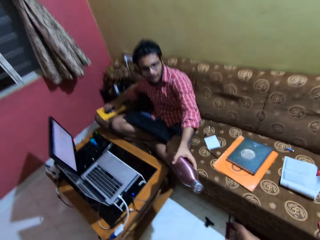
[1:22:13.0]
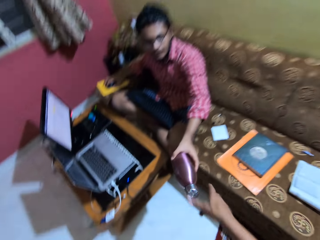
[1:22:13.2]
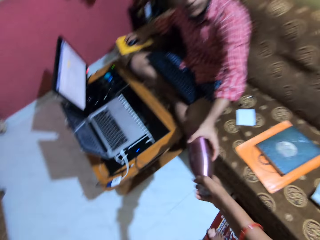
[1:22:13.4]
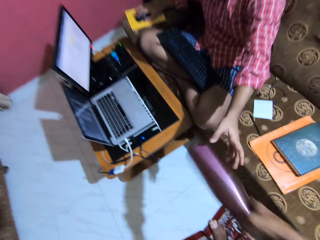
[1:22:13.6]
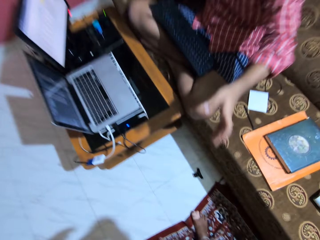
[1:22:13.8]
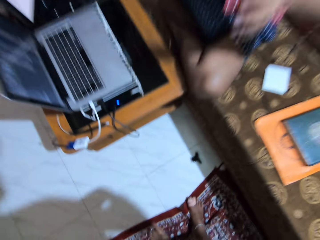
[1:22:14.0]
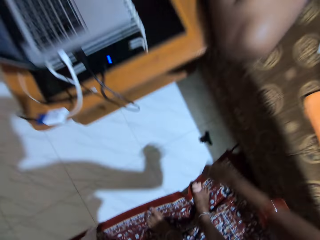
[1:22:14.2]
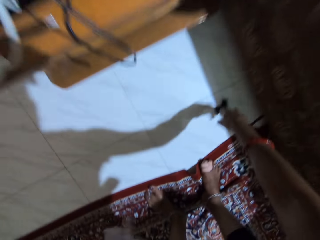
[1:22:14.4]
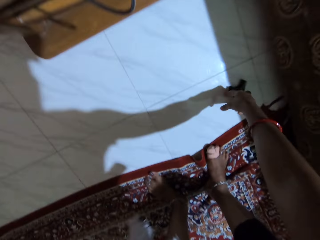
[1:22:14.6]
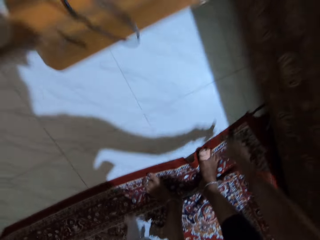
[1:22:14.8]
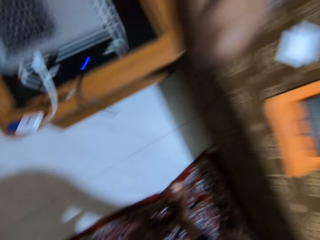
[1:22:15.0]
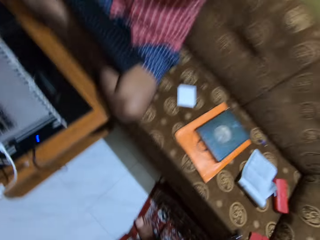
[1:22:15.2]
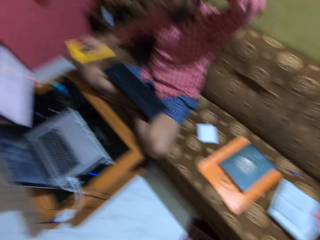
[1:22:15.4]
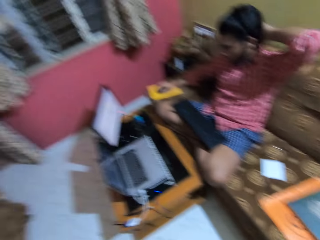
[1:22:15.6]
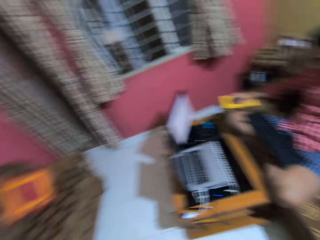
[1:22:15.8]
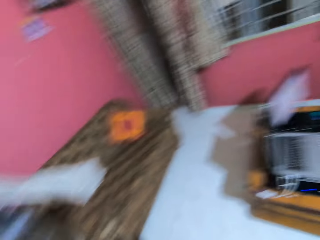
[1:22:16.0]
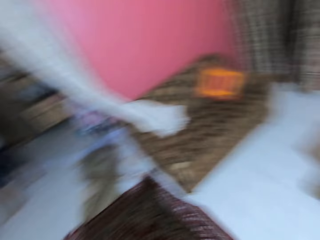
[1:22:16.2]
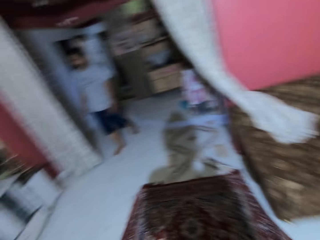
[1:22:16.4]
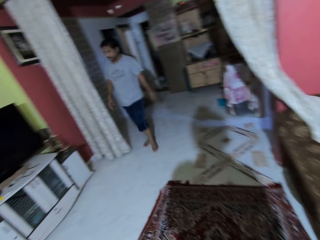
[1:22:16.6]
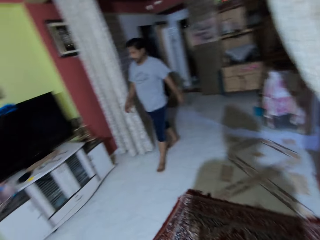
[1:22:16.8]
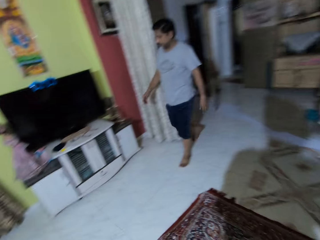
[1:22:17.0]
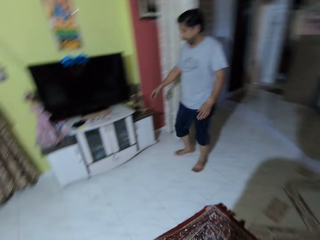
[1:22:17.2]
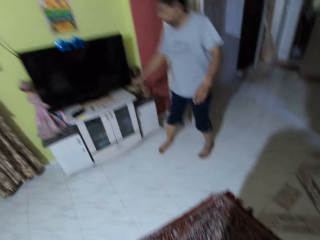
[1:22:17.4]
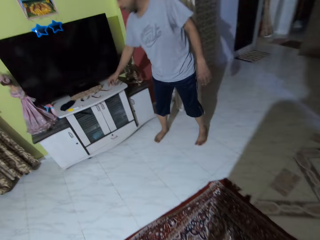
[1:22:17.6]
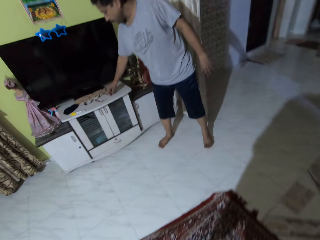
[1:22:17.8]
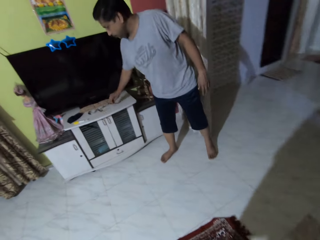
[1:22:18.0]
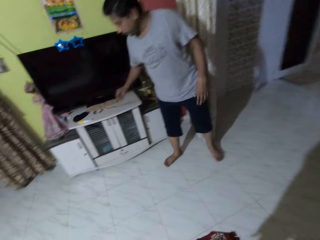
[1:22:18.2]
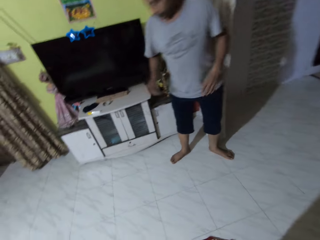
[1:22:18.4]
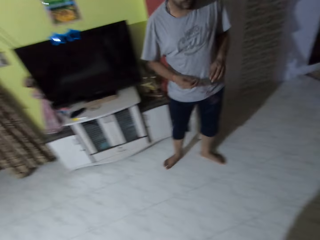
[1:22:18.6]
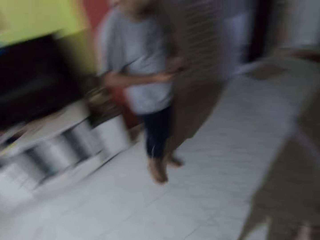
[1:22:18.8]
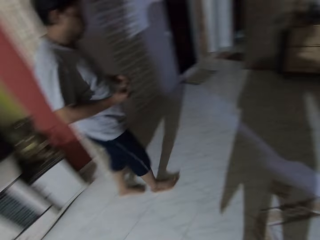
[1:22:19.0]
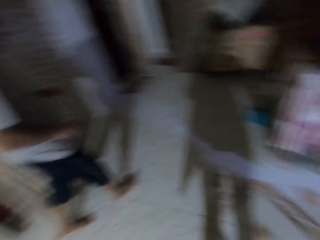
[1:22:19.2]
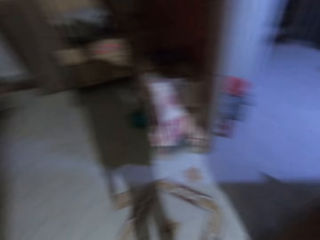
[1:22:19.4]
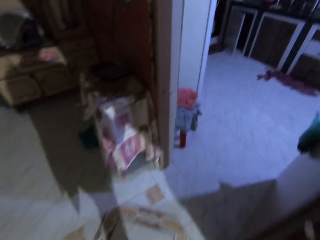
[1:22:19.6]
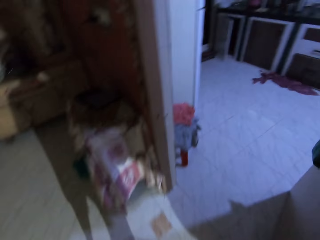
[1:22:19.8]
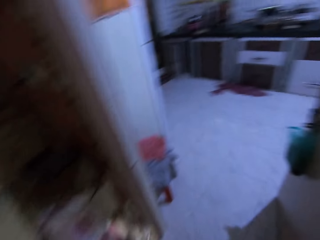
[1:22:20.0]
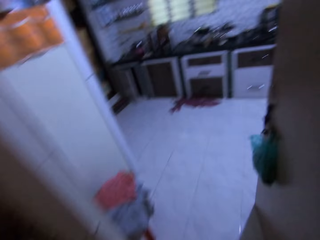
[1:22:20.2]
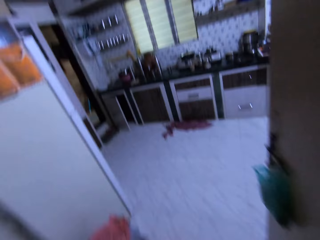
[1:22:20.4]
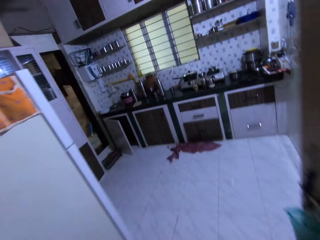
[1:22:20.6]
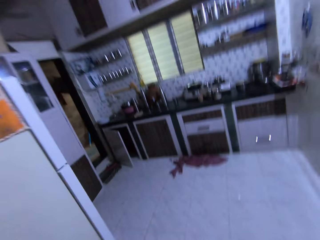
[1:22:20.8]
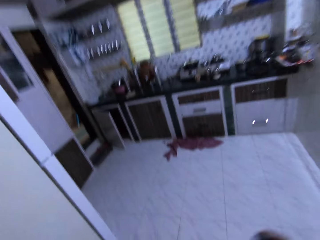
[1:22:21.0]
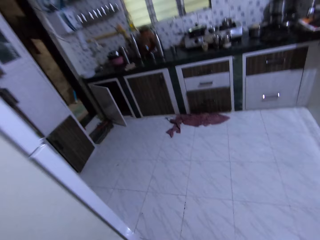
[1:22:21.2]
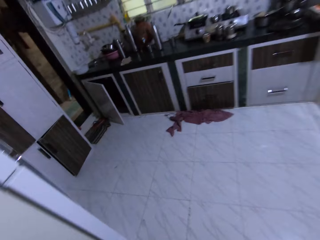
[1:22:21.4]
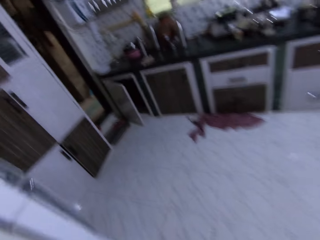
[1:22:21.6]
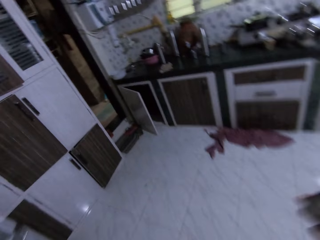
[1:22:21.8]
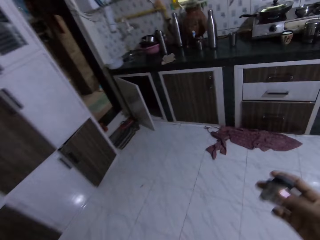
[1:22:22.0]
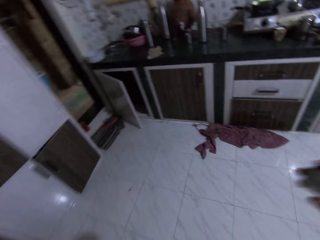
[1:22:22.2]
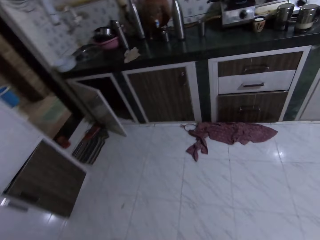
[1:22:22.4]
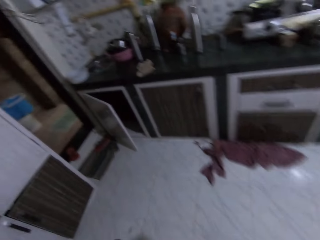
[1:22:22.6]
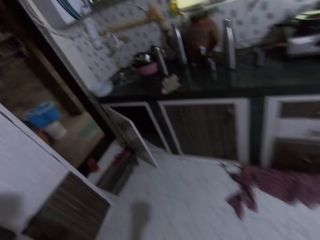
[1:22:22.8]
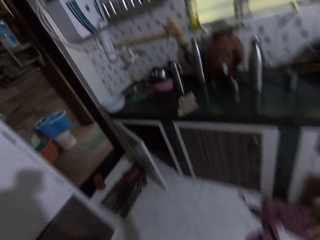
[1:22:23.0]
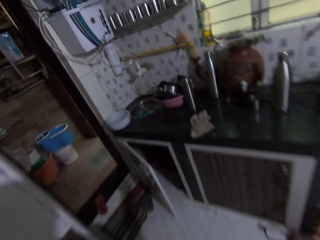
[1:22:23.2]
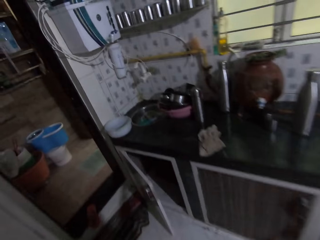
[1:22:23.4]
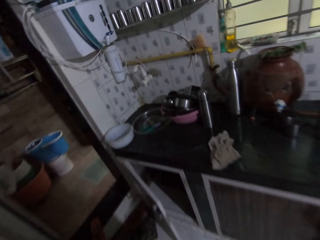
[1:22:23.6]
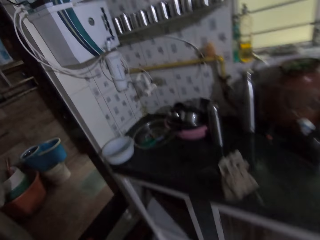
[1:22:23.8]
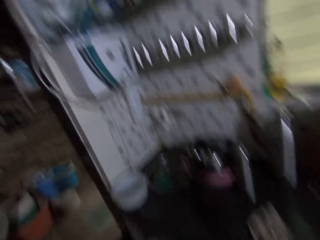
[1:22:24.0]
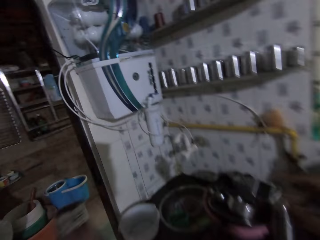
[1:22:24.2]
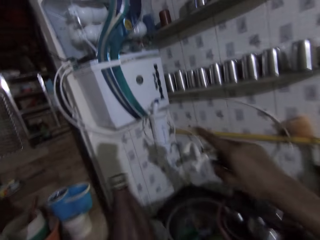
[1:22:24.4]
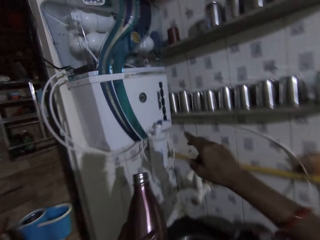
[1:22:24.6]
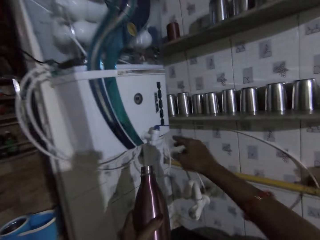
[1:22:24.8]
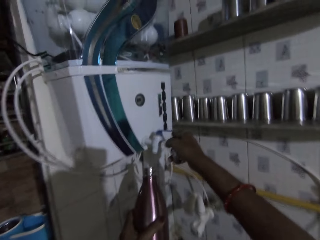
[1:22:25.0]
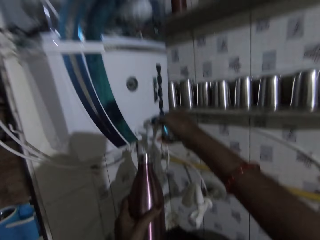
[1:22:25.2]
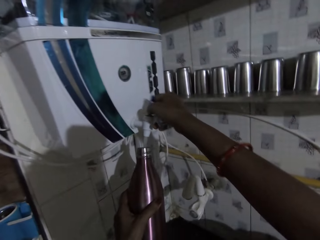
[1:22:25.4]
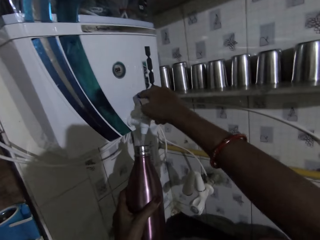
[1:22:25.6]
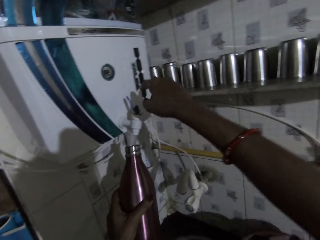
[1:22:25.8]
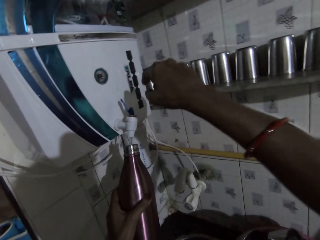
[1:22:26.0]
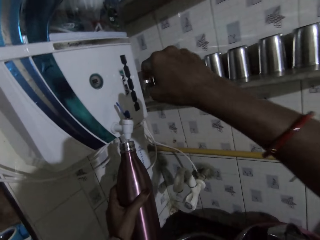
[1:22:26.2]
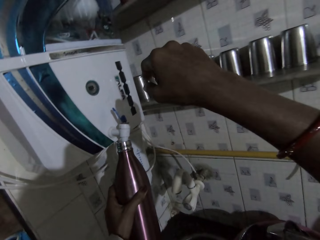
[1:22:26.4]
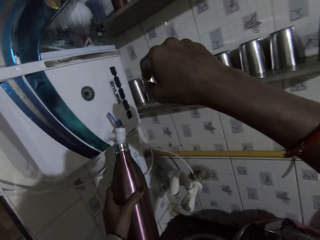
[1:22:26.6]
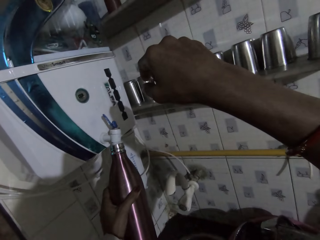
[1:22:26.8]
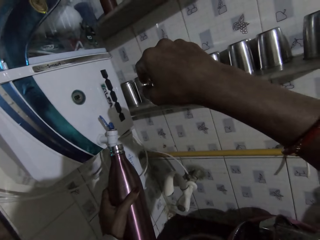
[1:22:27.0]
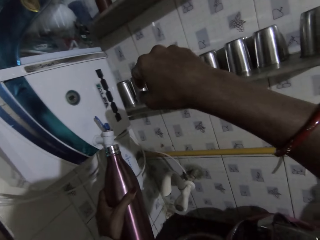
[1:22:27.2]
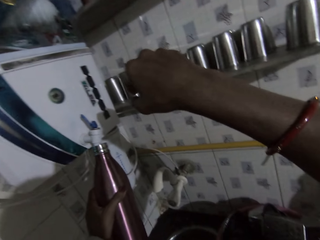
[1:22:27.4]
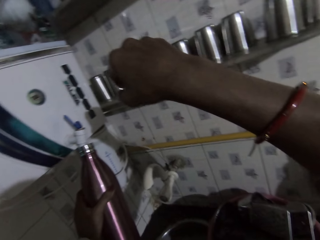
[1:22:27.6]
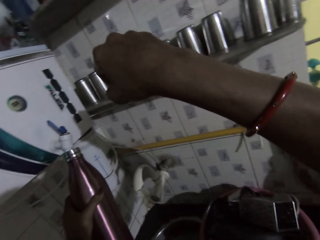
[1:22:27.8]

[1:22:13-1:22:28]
The man passes the water flask to the camera wearer with his left hand. The camera wearer collects the water flask from the man with her right hand. She picks up a black cord from the floor with her right hand. She drops the black cord on the cushion in the living room with her right hand. The man rubs his hair with his left hand. The camera wearer walks around a house. Another man walks towards a television in the living room. The other man picks up a pair of glasses from a shelf top in the living room with his right hand. He holds the pair of glasses with both hands. The camera wearer walks into the kitchen from the living room. She holds the lid of the water flask in her right hand. She walks towards a water dispenser in the kitchen. She places the water flask in her left hand below the water dispenser tap. She holds the lid of the water dispenser tap with her right hand. She turns on the tap of the water dispenser with the lid in her right hand. She fetches water into the water flask in her left hand from the water dispenser tap. She removes her right hand from the water dispenser tap. She puts the water flask in her left hand at the mouth of the water dispenser tap.

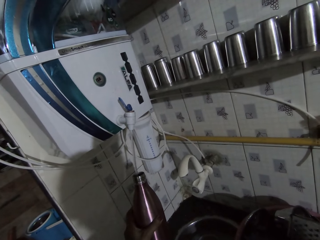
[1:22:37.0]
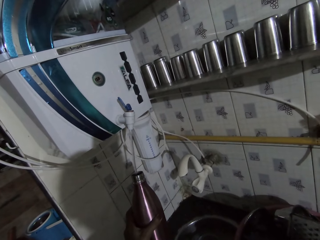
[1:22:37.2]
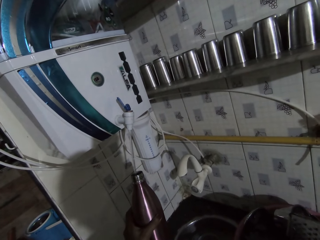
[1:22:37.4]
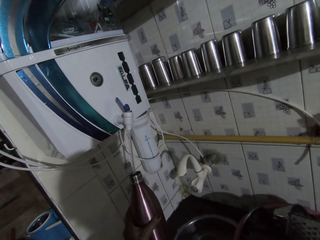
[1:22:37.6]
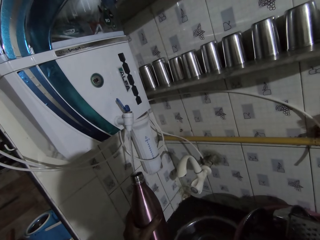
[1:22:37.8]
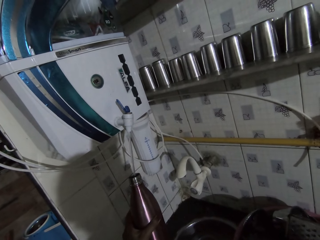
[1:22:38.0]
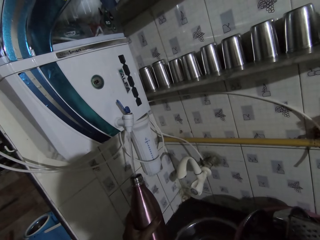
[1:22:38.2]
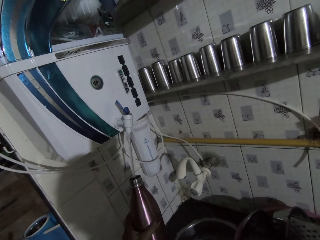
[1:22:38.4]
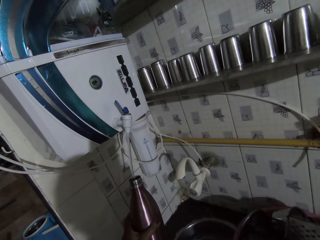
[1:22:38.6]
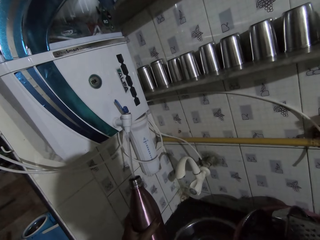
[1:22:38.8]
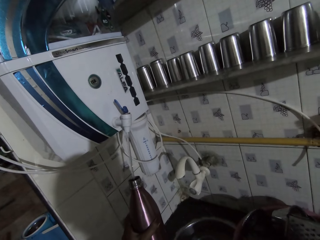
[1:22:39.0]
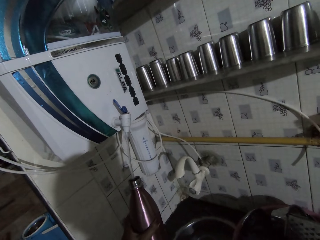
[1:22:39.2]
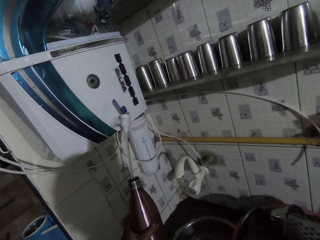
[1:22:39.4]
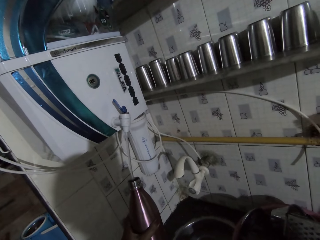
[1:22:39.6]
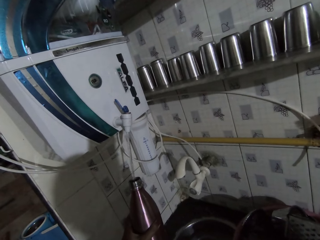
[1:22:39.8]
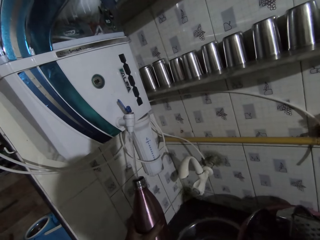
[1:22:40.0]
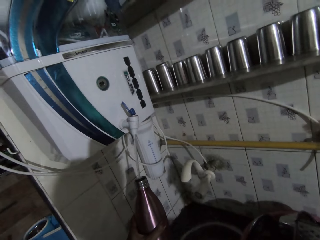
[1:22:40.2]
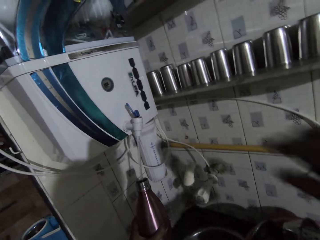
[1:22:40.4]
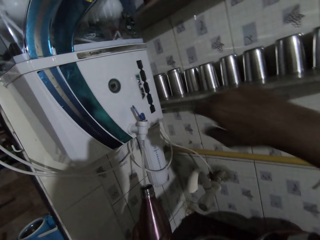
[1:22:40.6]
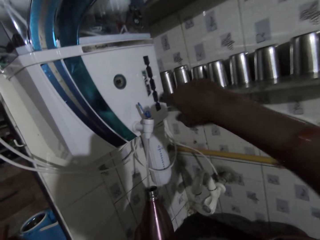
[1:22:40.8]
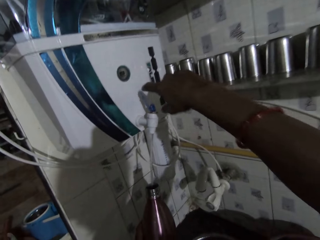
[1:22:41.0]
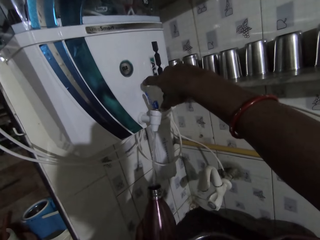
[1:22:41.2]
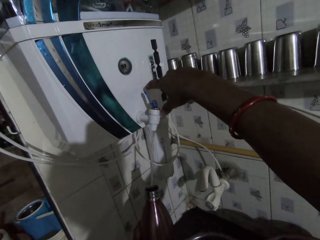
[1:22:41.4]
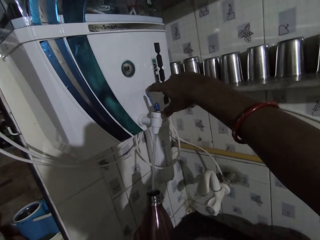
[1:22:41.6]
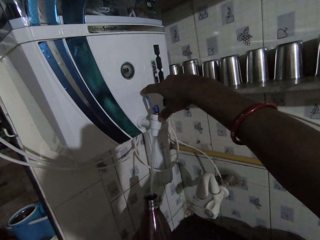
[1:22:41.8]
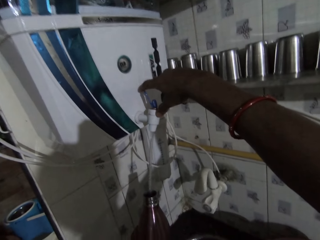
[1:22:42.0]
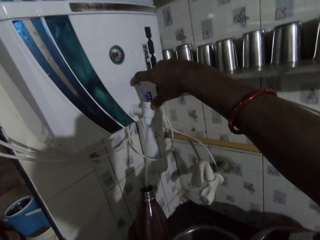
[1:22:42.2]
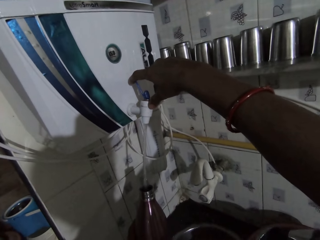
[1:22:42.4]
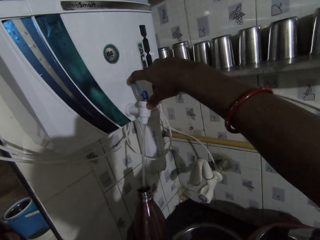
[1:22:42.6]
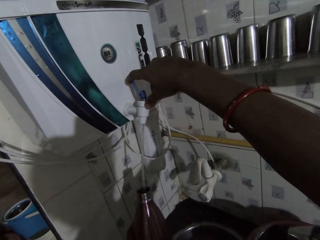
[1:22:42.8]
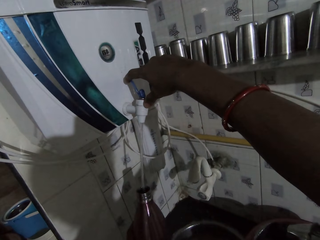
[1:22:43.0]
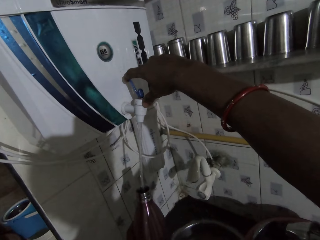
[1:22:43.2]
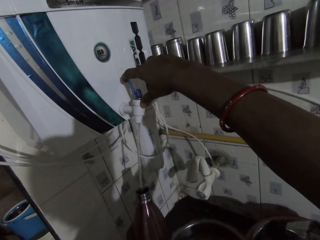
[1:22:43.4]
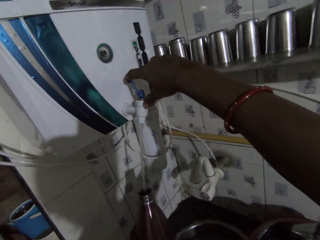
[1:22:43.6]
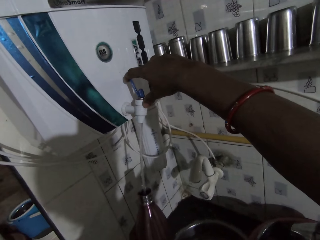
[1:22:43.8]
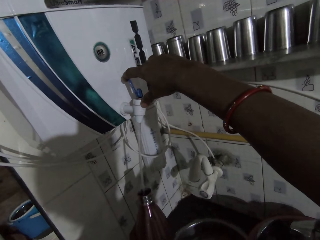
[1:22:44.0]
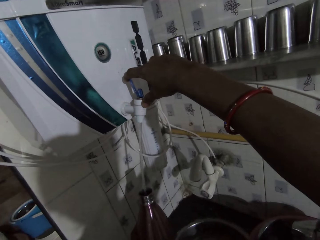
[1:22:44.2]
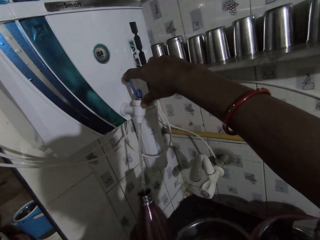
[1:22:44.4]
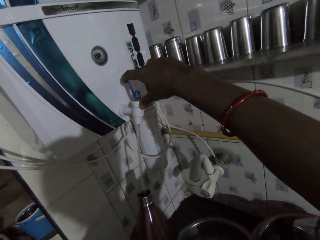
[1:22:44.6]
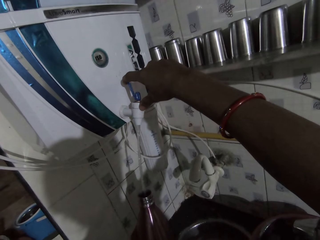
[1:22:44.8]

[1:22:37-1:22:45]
The camera wearer holds the lid of the water dispenser tap with her right hand.
